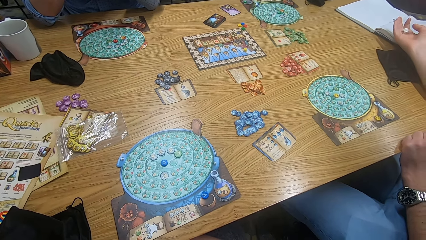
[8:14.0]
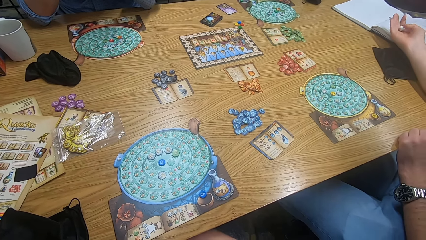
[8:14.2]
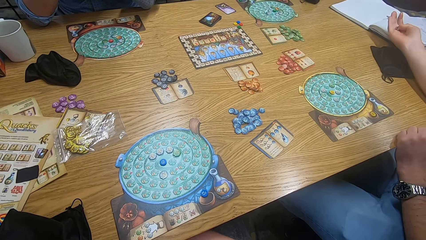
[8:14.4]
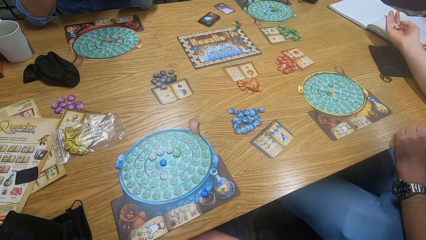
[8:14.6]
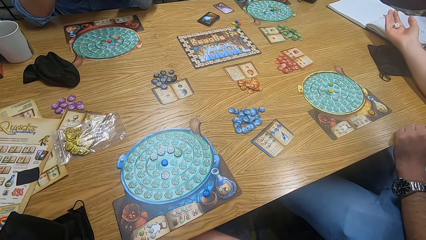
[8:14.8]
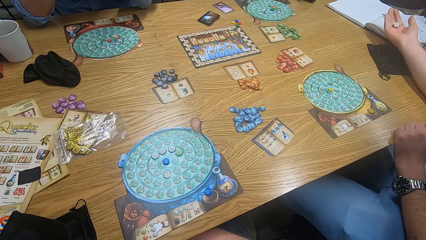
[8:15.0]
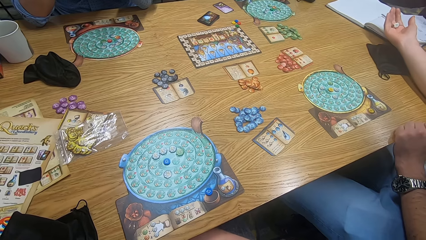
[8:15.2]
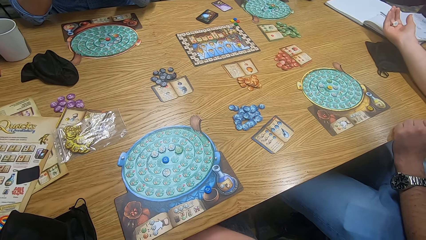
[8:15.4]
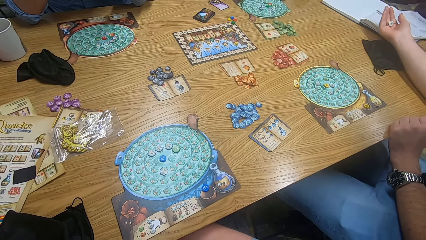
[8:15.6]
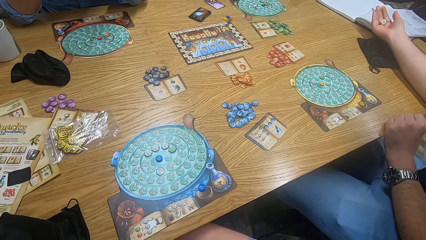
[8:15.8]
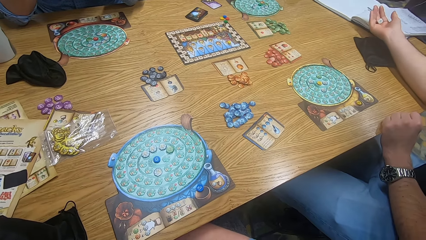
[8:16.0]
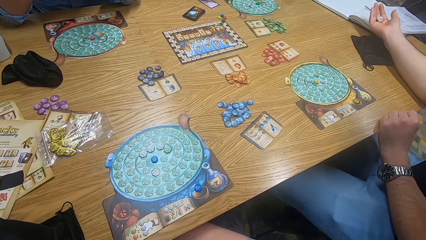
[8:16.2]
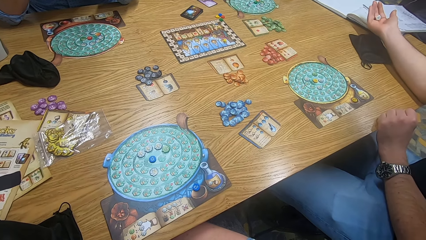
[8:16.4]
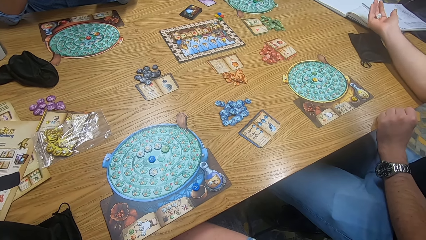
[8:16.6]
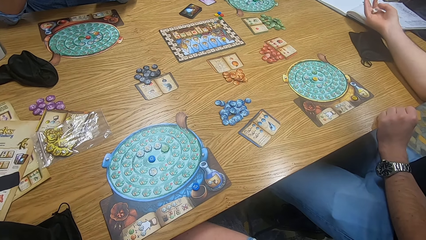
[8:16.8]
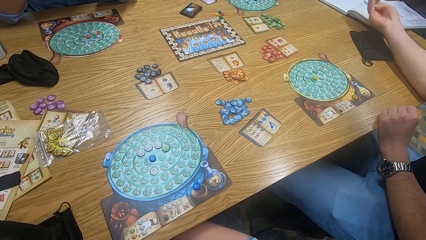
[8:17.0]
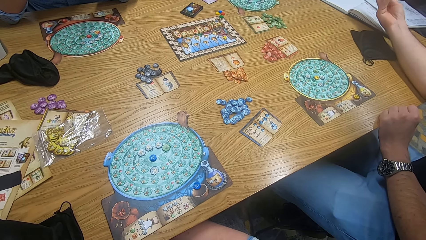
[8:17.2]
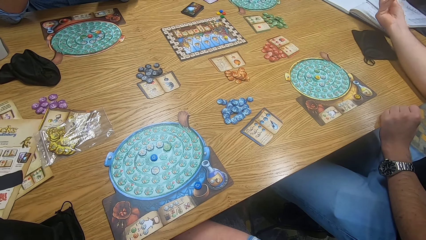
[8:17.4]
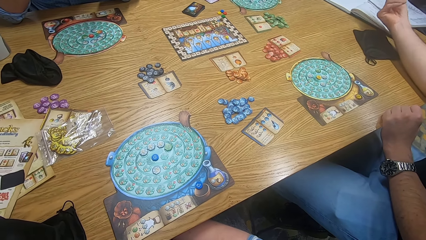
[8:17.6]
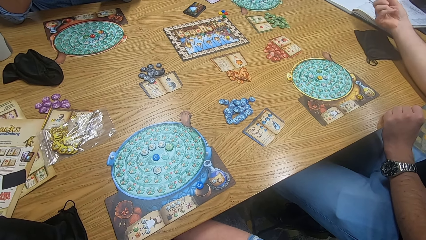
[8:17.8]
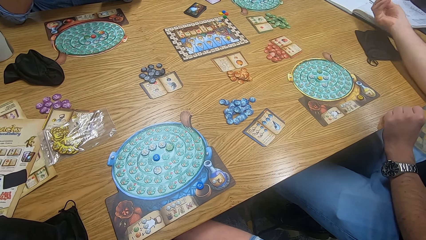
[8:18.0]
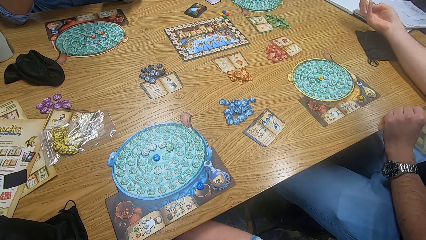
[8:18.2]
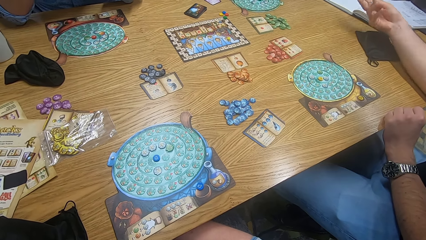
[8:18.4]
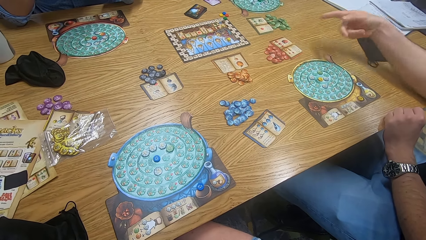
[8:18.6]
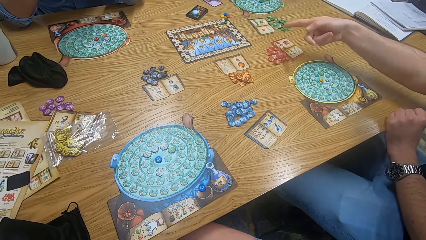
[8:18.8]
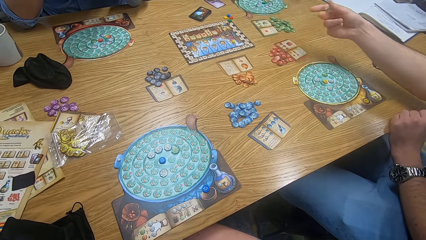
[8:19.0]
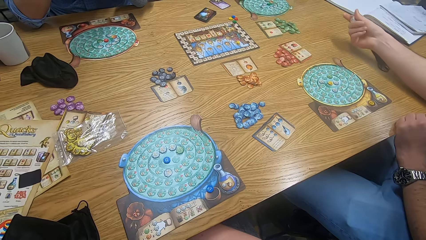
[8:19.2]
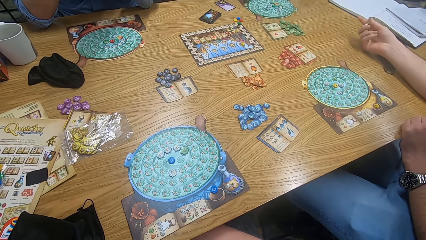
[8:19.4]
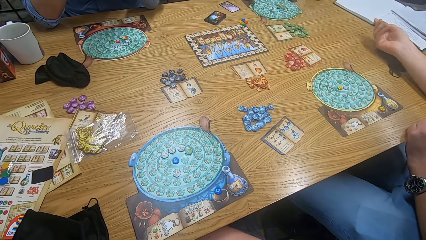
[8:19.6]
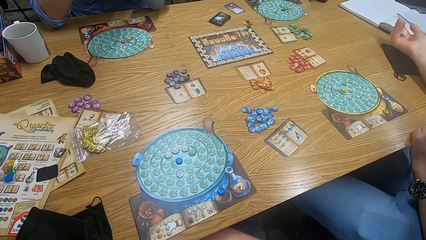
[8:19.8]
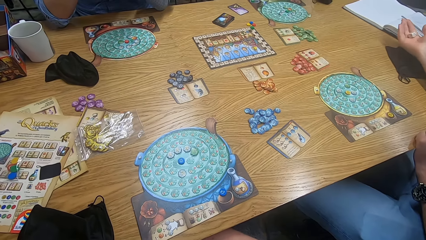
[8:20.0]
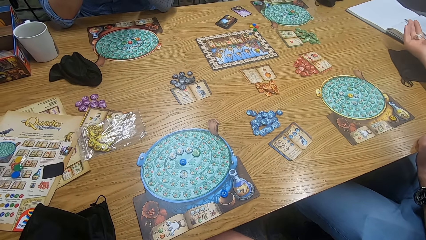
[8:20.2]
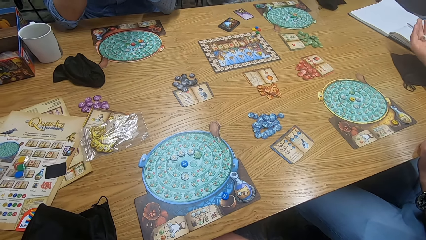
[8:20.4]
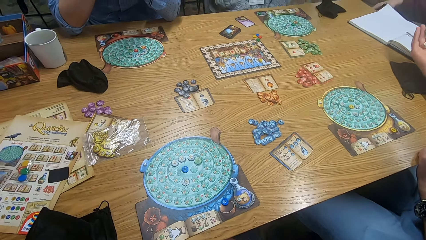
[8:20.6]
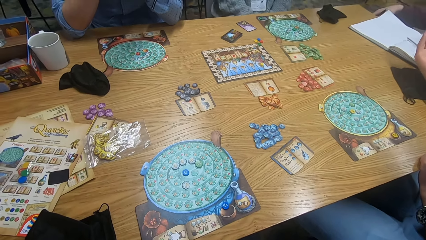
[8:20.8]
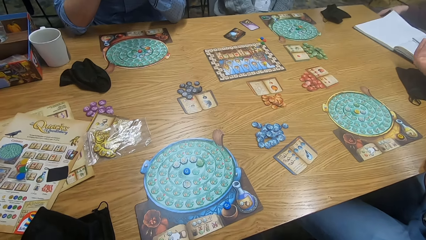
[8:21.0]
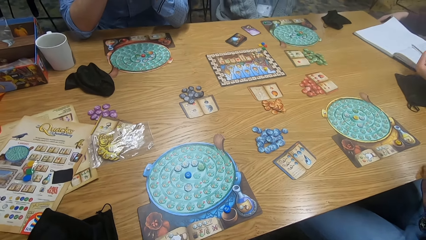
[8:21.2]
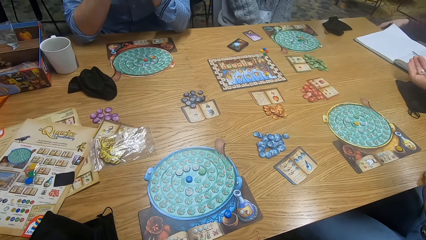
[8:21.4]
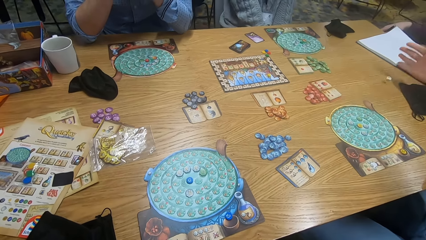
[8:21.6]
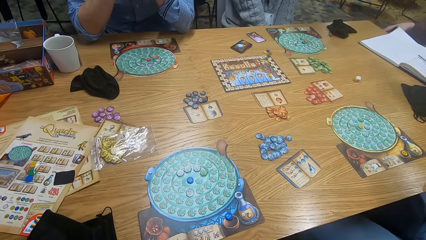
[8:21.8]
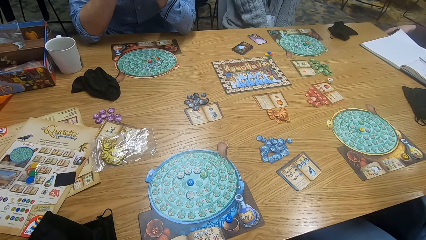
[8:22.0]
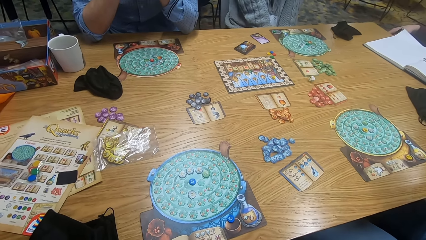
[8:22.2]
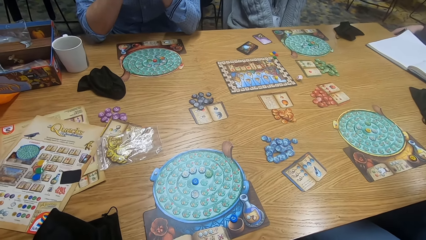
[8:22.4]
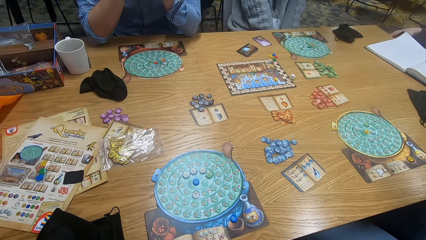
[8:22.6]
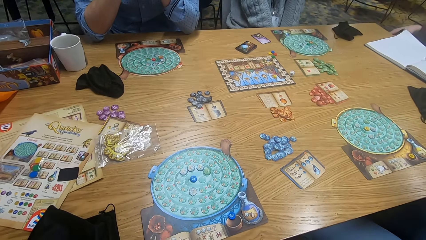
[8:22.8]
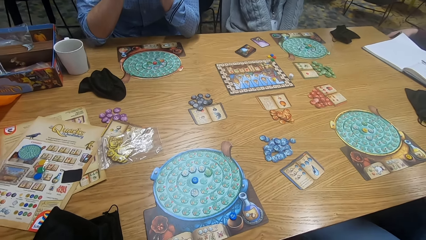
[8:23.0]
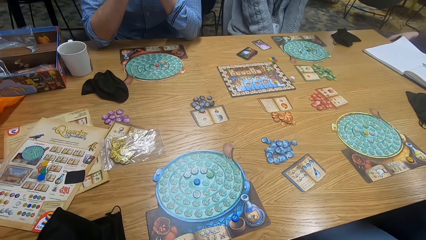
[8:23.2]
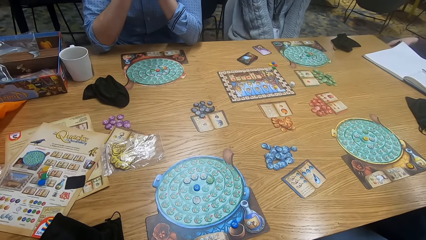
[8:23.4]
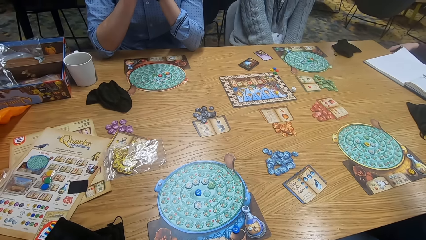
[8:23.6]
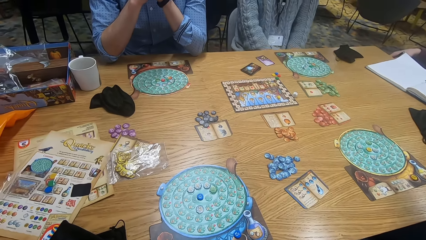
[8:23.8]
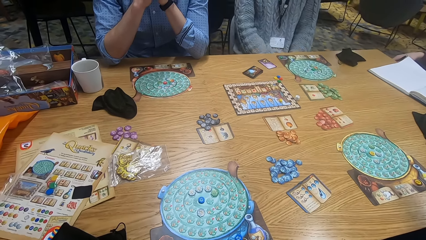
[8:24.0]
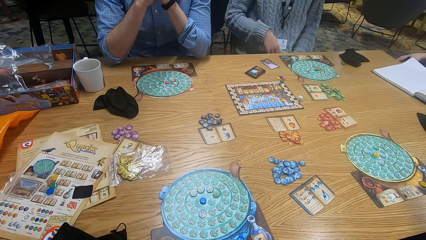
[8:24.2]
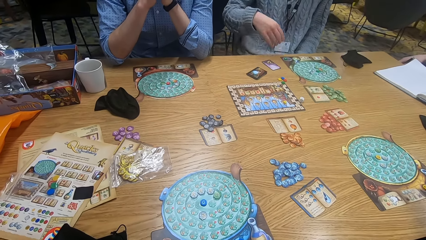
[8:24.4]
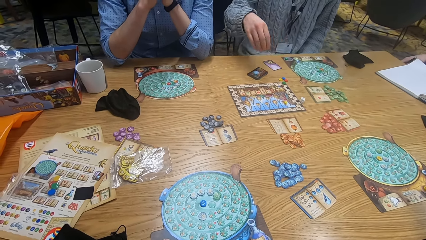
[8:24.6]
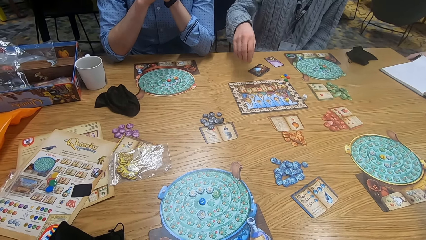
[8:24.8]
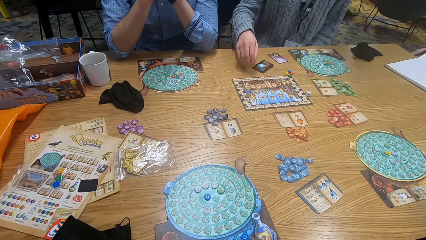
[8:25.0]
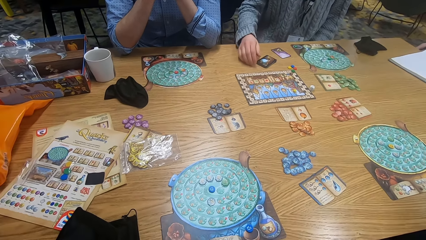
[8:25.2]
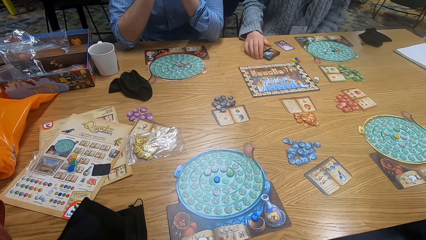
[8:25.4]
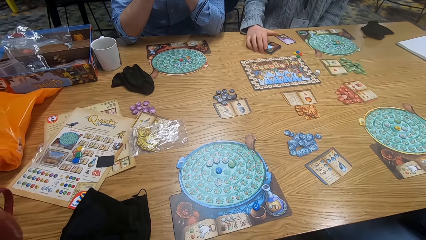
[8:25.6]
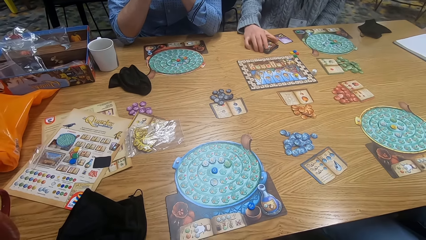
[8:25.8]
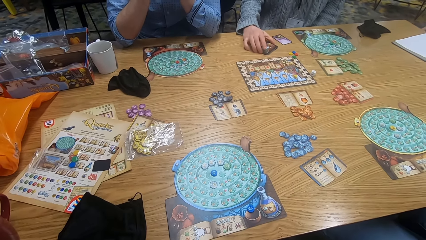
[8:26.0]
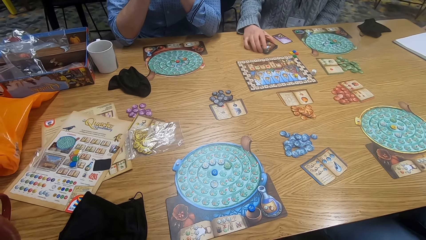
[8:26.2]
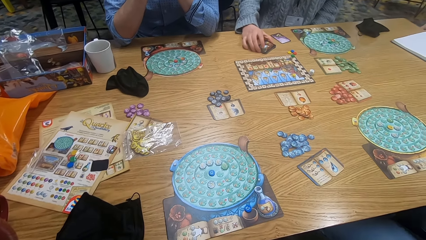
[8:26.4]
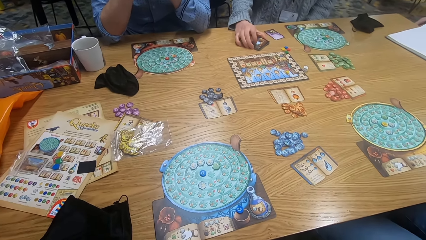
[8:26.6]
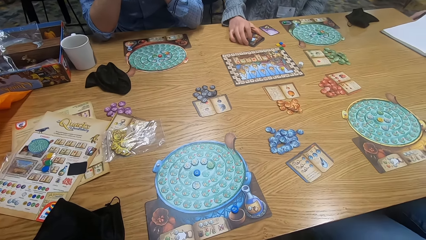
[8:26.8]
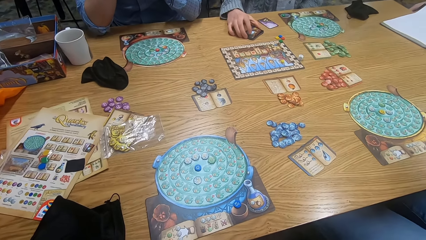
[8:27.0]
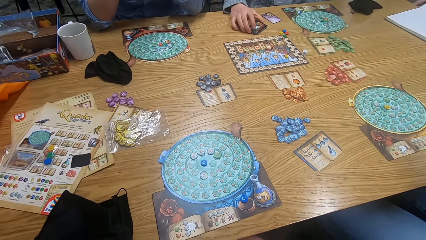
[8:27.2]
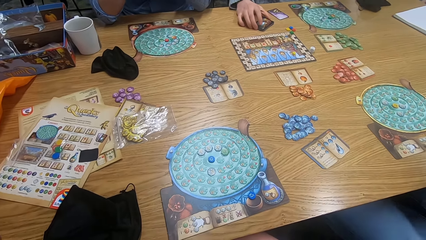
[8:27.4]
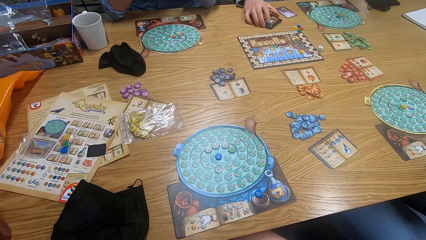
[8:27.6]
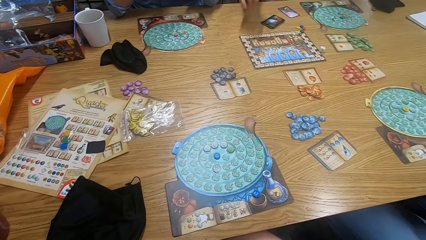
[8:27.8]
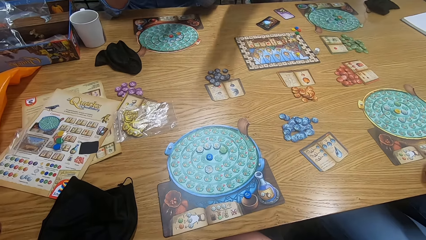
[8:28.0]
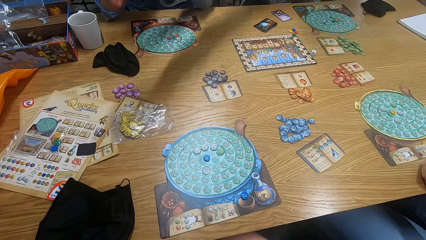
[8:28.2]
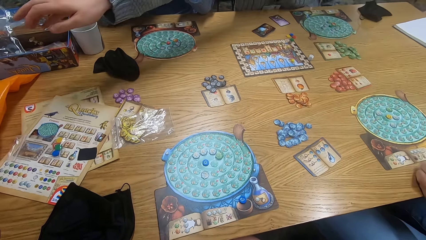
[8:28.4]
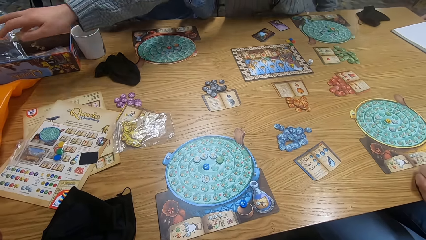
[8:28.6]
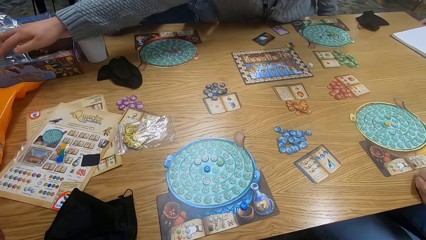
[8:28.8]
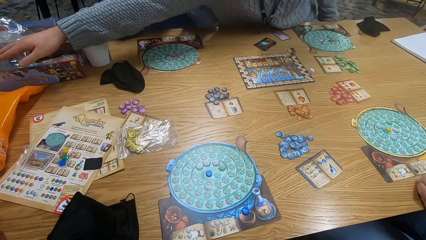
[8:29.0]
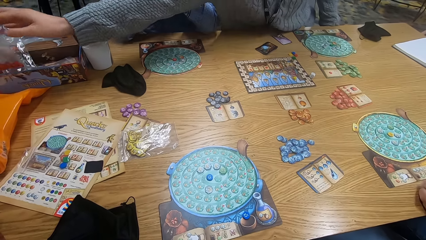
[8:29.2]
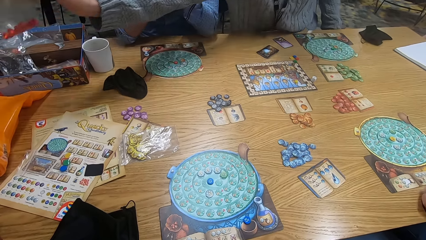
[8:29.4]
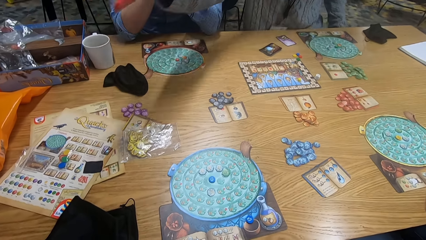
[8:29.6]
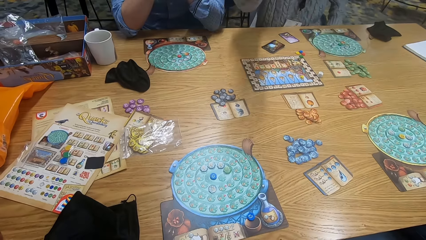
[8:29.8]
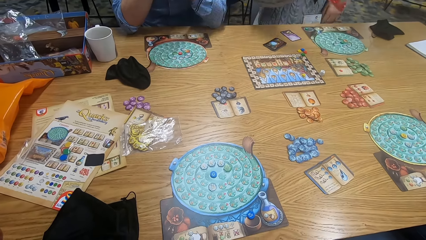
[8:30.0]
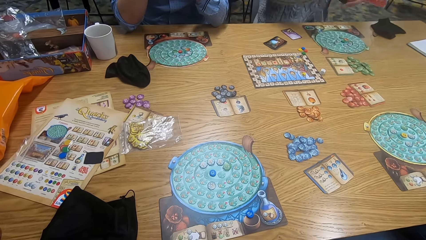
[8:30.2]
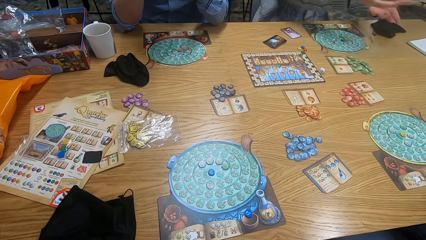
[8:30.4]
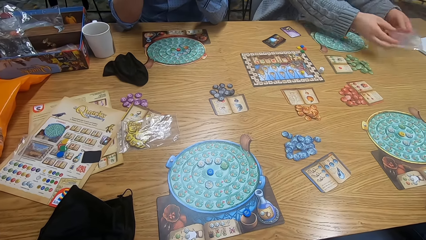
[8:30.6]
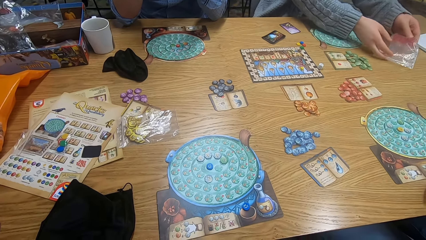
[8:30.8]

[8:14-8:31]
The camera wearer looks around. A man holds a tile. The man touches something. The camera wearer looks around. The man points at the game board. The camera wearer looks around. The man moves hands. The camera wearer looks around again. The man moves hands again. The man drops the tile on the game board. The camera wearer looks around. The man throws something on the table. Another man touches something. The camera wearer looks around. The other man holds cards on the table. The other man stretches the hand. The camera wearer looks around. The other man picks a plastic bag from the table. The camera wearer looks around.
